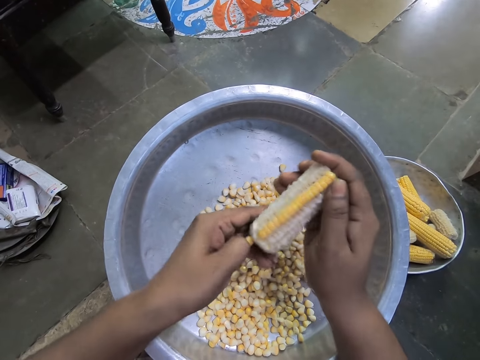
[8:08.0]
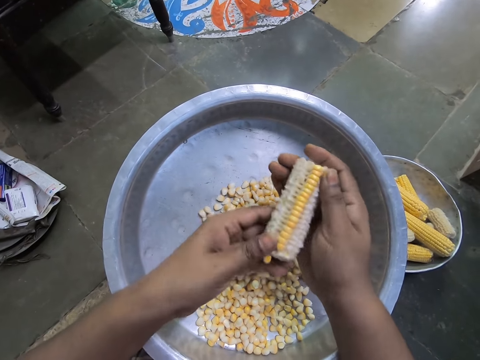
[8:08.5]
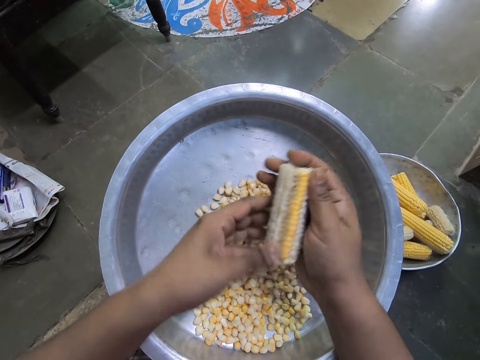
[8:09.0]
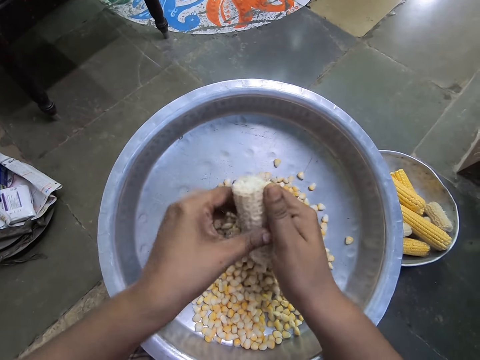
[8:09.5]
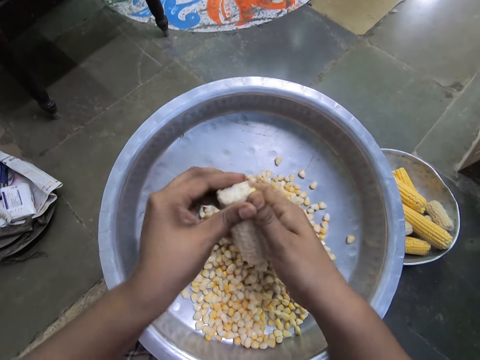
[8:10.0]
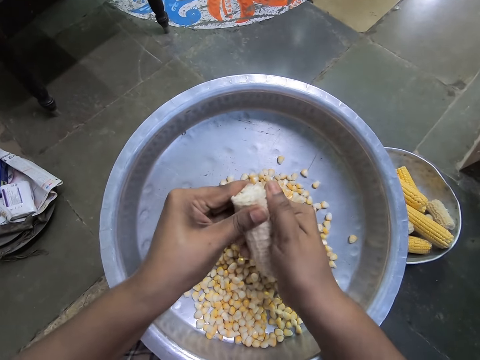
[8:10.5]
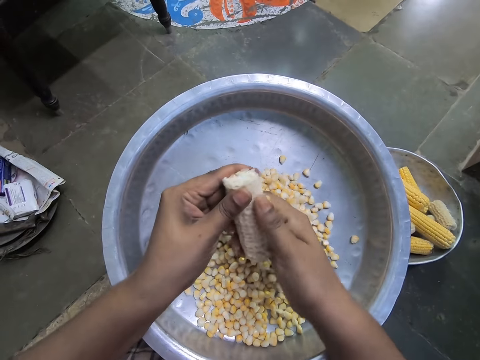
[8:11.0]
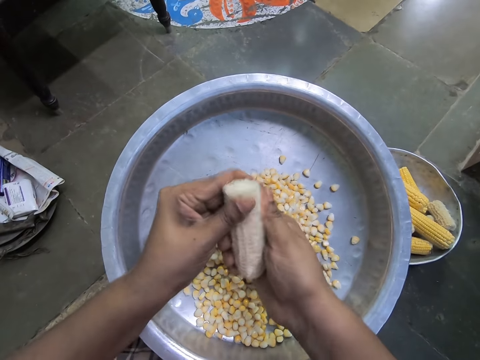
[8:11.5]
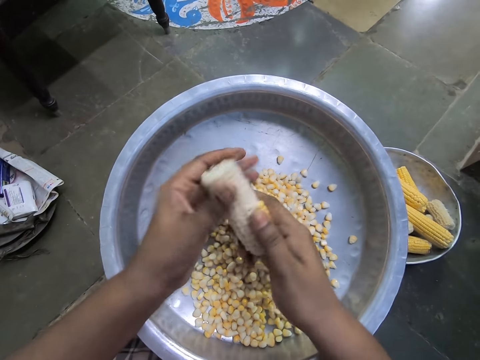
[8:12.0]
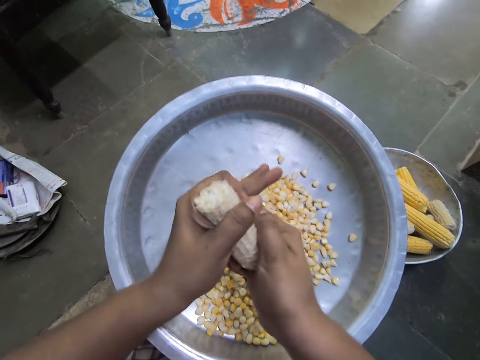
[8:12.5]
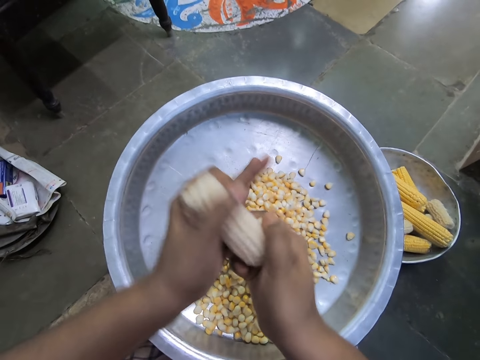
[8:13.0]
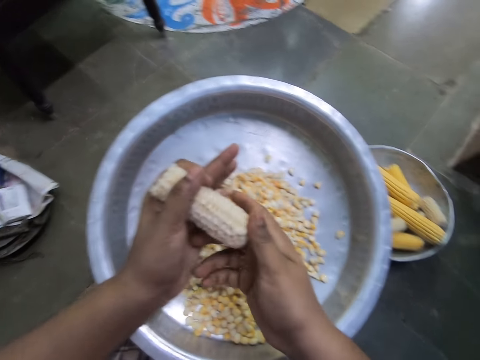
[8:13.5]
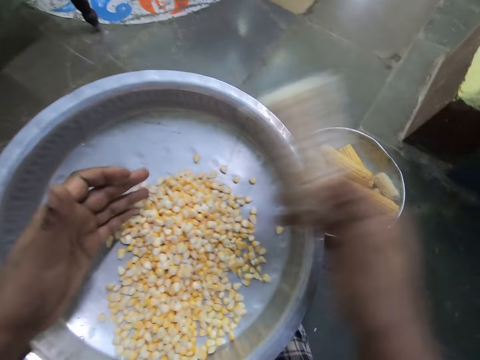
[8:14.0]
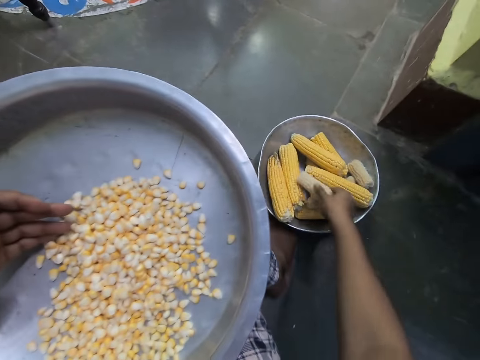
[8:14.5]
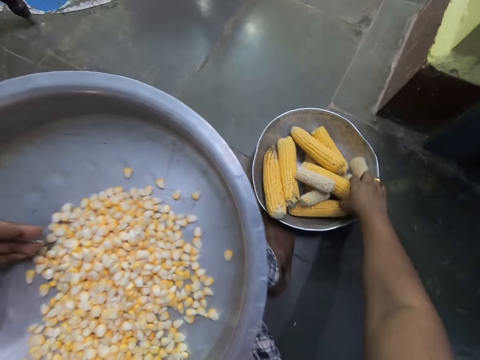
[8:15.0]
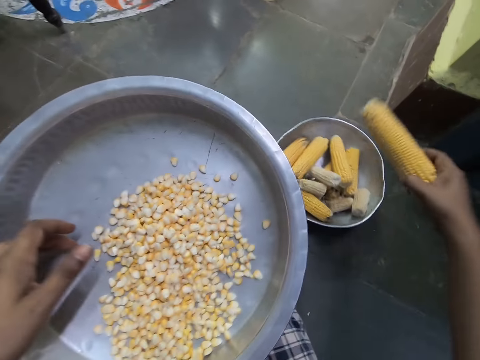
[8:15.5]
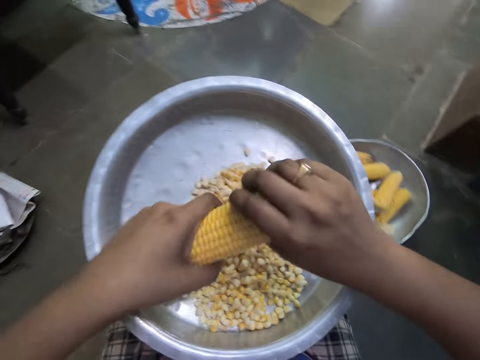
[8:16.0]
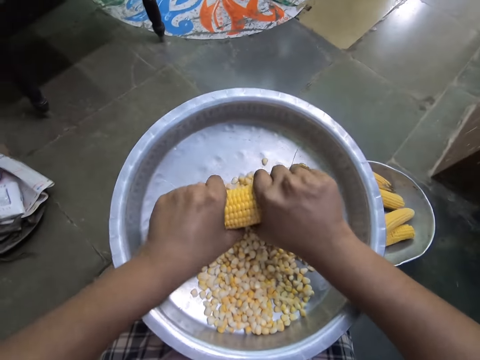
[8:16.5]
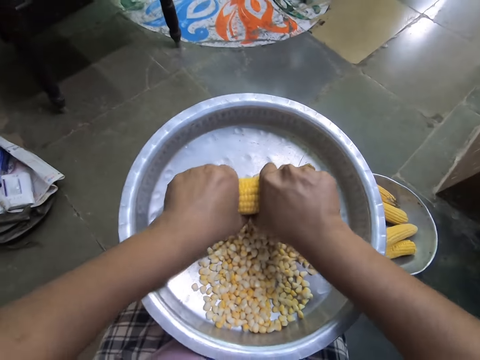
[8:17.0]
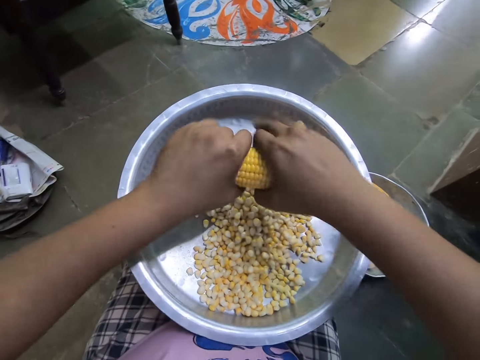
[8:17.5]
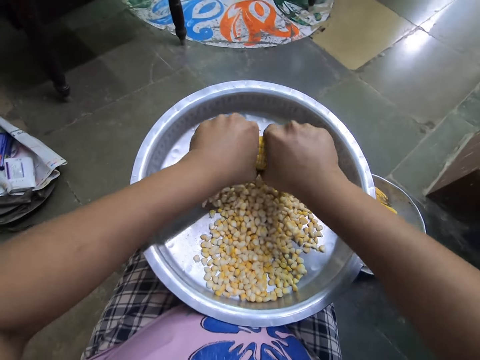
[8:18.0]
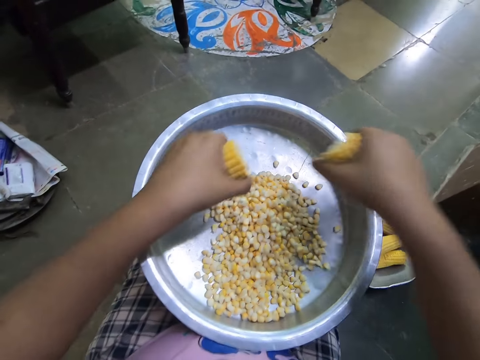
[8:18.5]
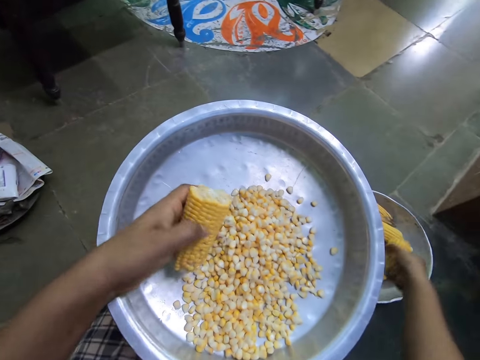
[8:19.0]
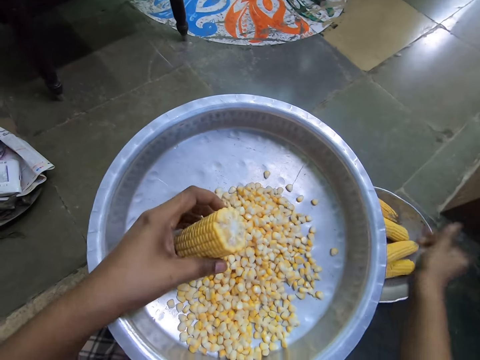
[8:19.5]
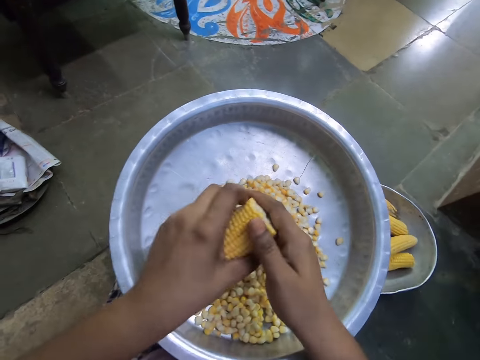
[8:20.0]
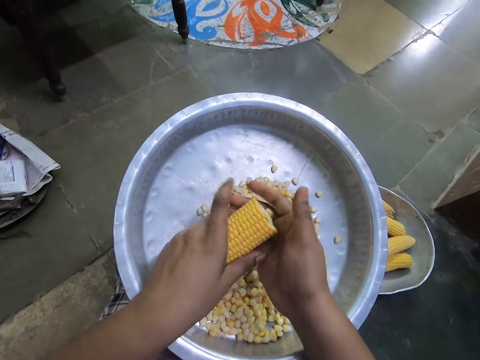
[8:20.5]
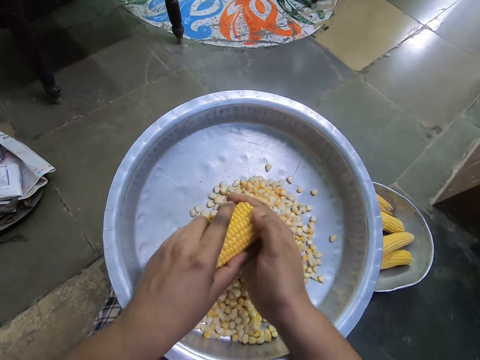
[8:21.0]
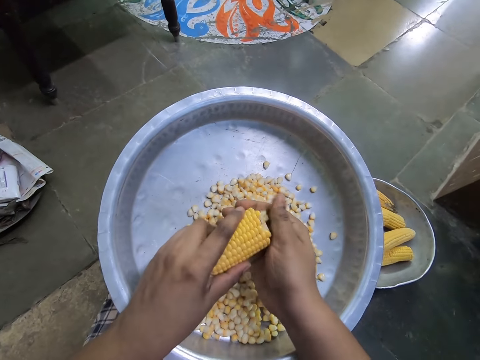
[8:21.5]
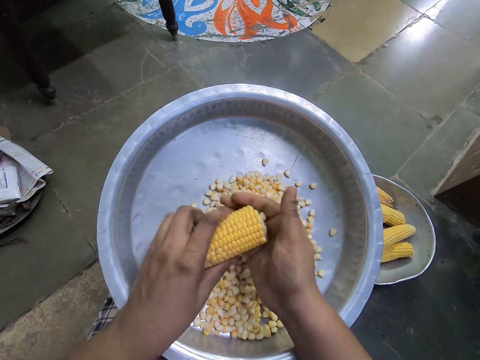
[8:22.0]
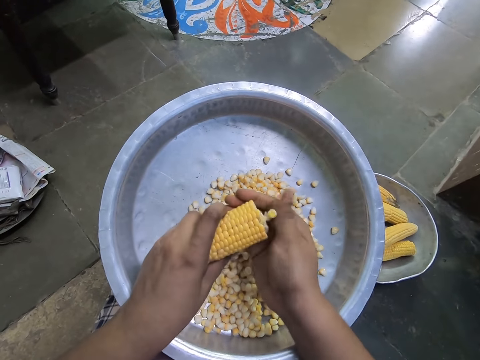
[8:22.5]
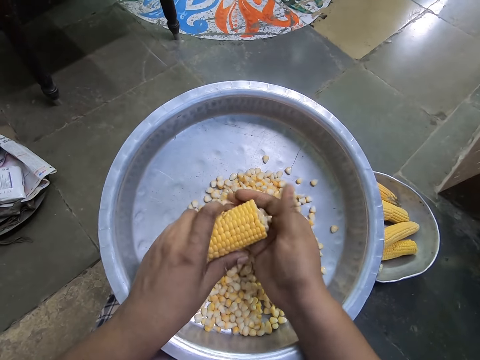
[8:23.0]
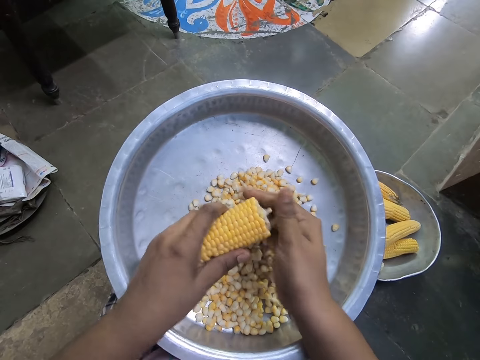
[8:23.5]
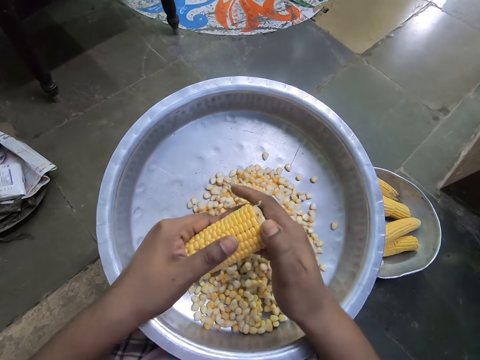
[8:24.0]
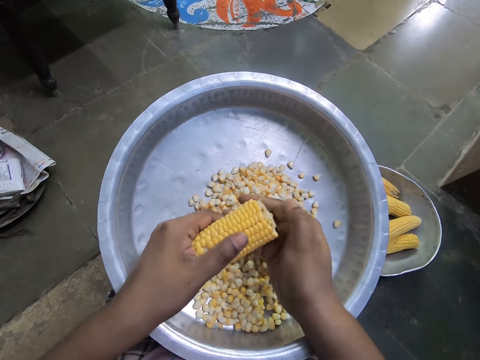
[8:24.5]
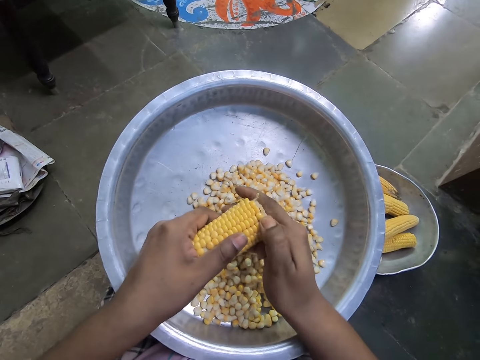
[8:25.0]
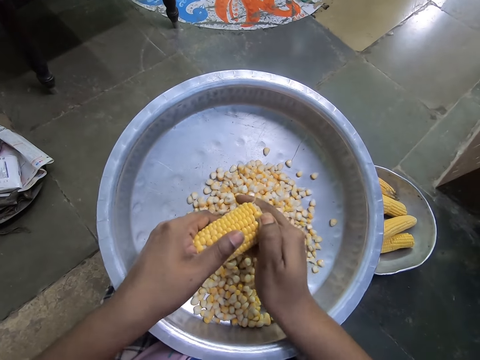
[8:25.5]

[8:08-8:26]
The camera wearer peels corn kernels into the tray with her right hand. She puts the corn cob into a bowl with her right hand. She picks a corn cob from the bowl with her right hand. She breaks the corn cob into two with her hands. She puts half of the corn cob in the bowl with her right hand. She peels corn kernels into the tray with her right hand.

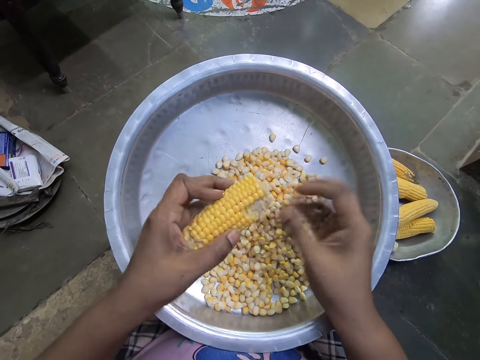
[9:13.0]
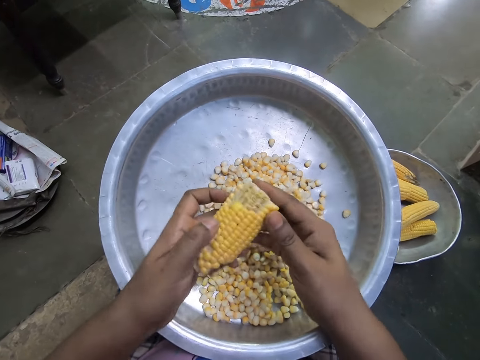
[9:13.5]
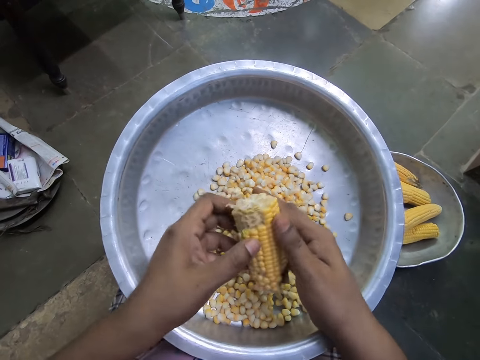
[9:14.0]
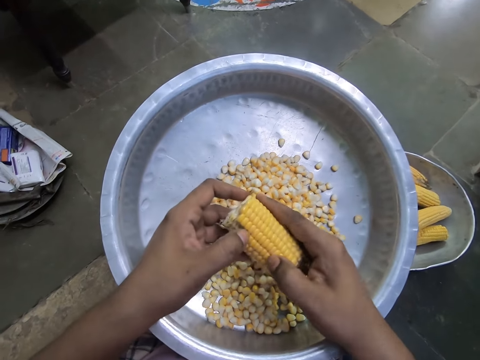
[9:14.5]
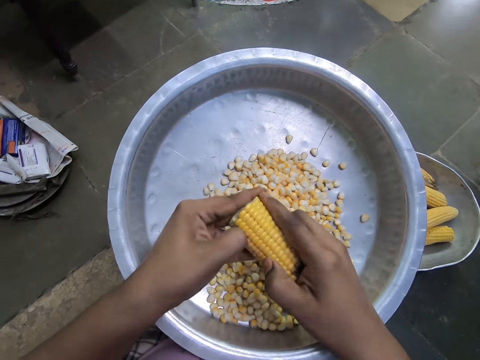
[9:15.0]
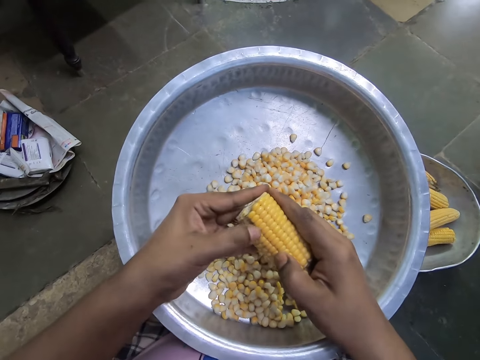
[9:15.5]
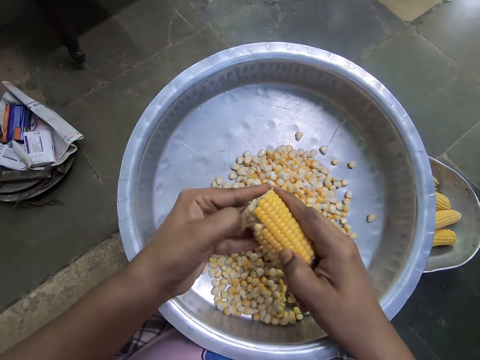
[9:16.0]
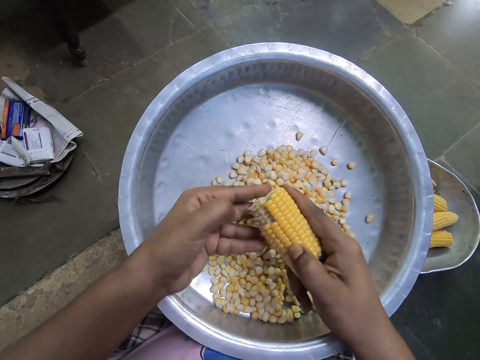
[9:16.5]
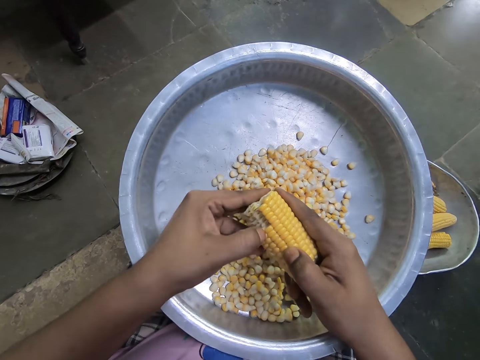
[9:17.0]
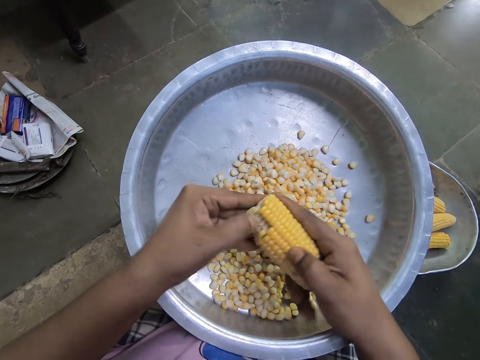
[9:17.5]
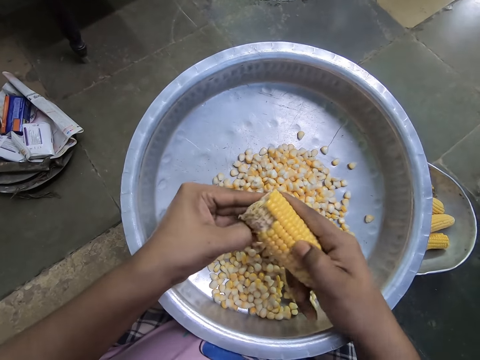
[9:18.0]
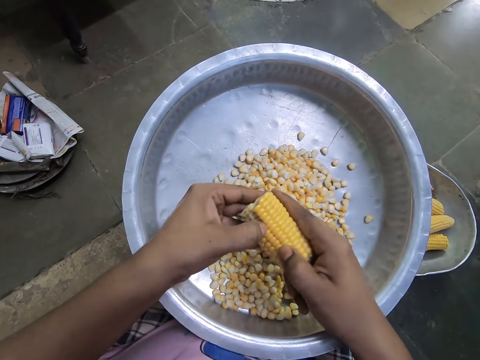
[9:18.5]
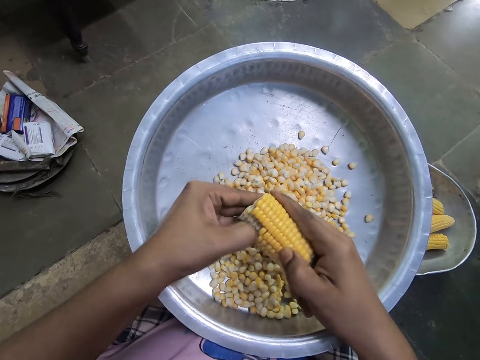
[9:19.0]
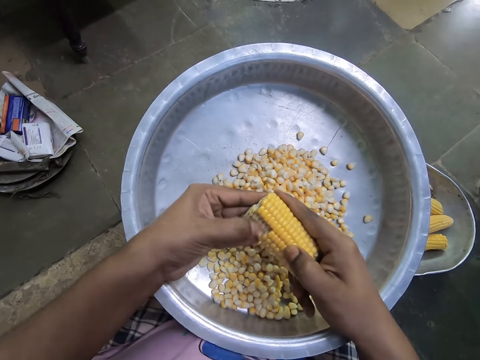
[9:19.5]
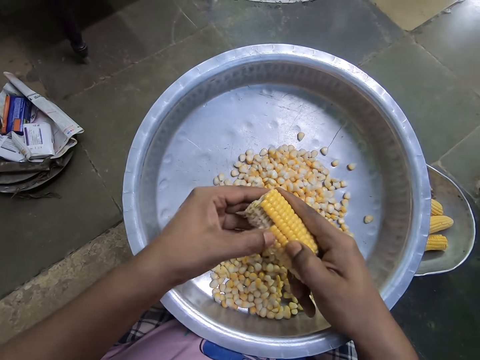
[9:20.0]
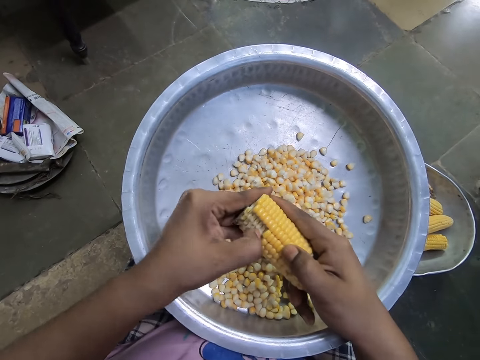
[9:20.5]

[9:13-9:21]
The camera wearer peels corn kernels into the tray with her left hand. She removes corn grains from the corncob in her right hand with her left hand into the bowl on her lap.
